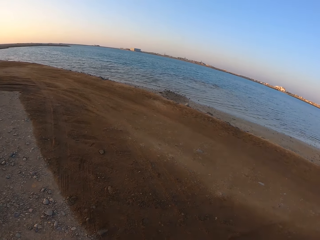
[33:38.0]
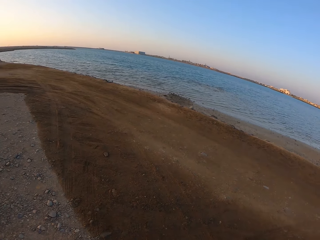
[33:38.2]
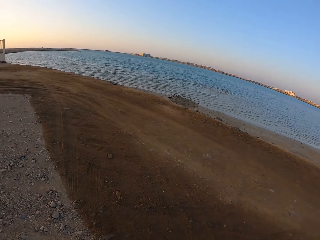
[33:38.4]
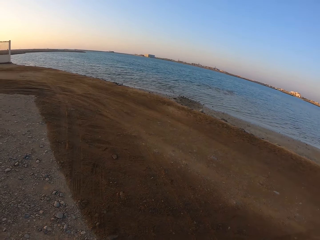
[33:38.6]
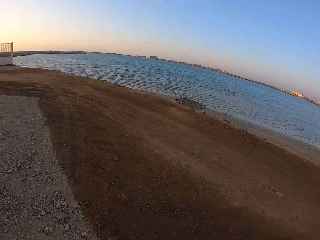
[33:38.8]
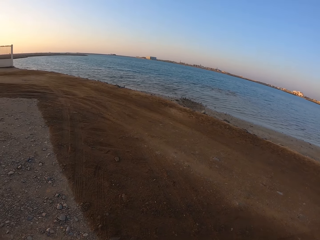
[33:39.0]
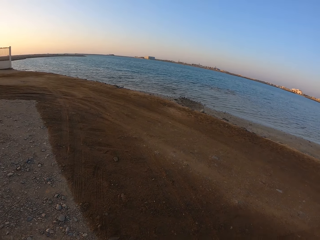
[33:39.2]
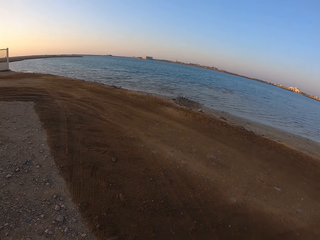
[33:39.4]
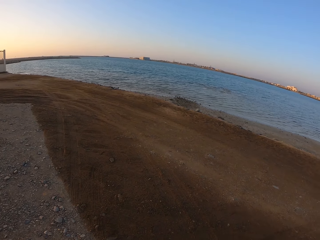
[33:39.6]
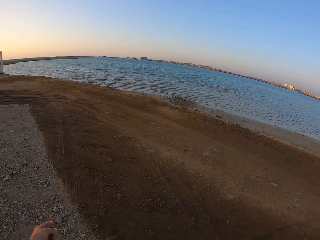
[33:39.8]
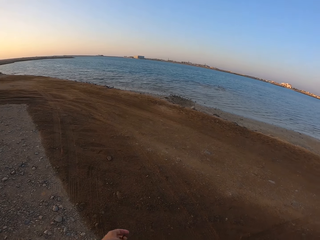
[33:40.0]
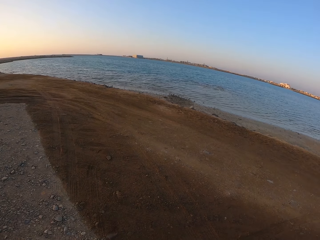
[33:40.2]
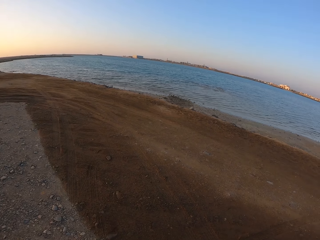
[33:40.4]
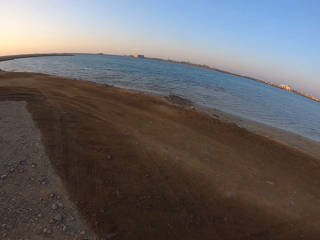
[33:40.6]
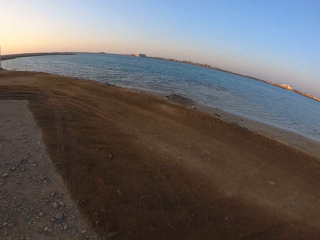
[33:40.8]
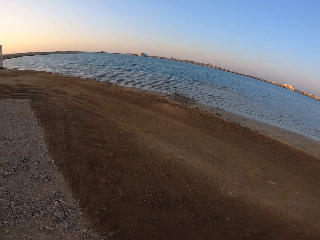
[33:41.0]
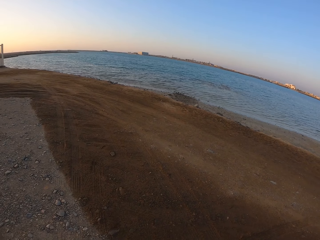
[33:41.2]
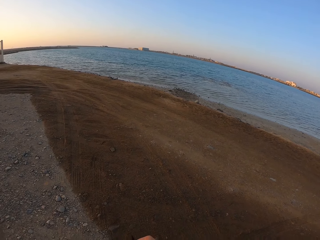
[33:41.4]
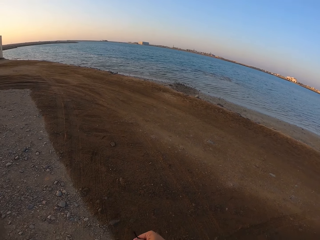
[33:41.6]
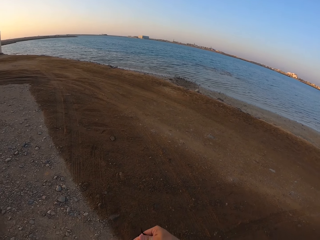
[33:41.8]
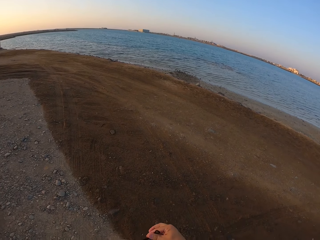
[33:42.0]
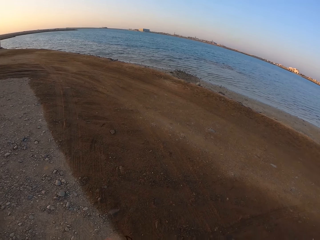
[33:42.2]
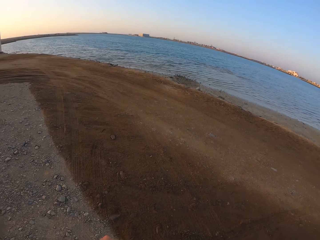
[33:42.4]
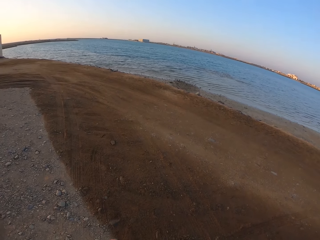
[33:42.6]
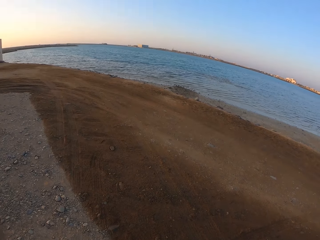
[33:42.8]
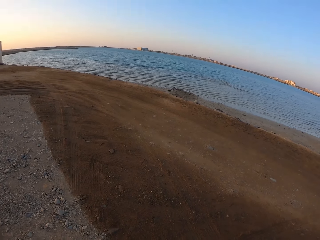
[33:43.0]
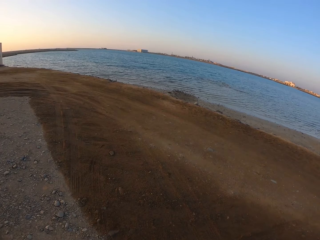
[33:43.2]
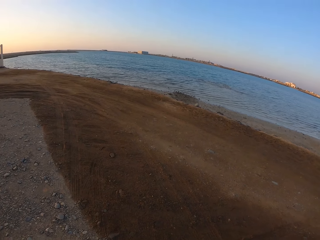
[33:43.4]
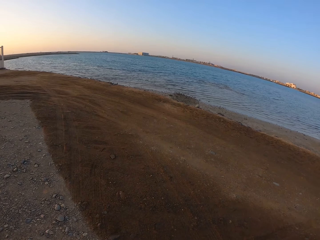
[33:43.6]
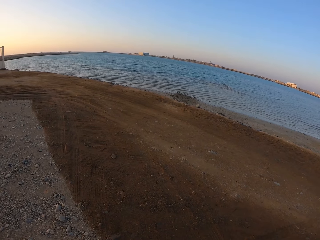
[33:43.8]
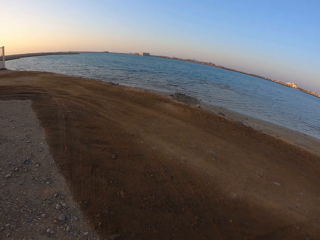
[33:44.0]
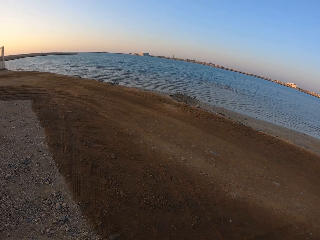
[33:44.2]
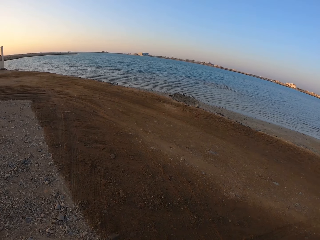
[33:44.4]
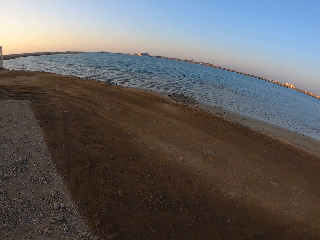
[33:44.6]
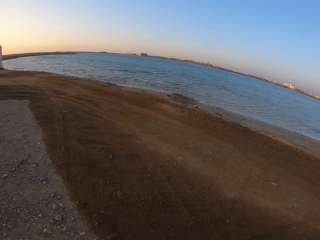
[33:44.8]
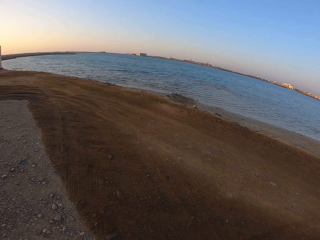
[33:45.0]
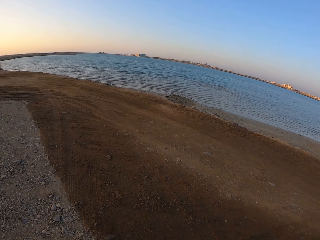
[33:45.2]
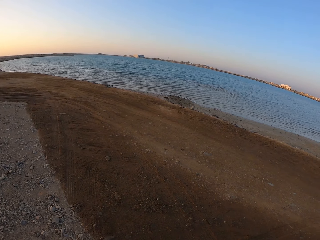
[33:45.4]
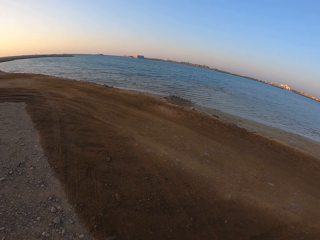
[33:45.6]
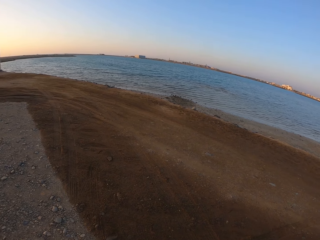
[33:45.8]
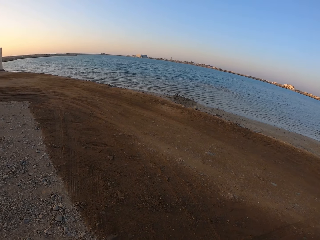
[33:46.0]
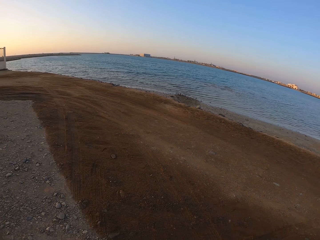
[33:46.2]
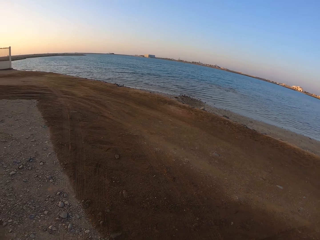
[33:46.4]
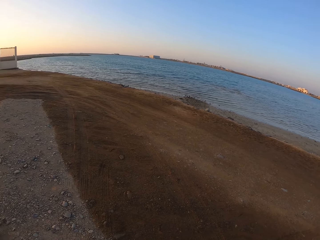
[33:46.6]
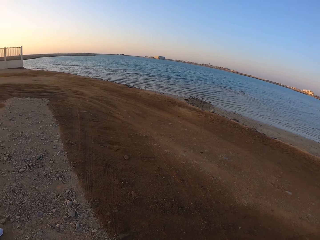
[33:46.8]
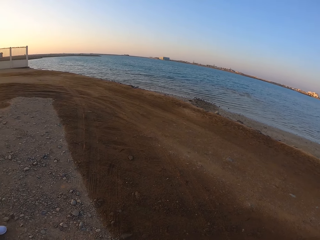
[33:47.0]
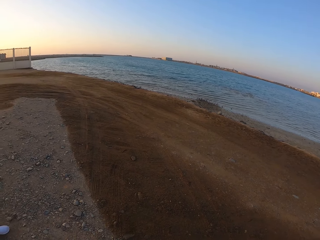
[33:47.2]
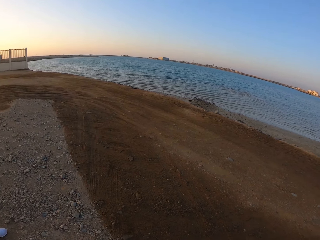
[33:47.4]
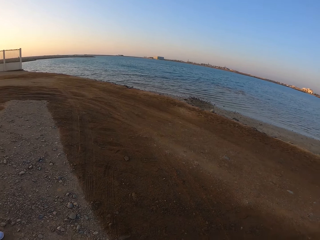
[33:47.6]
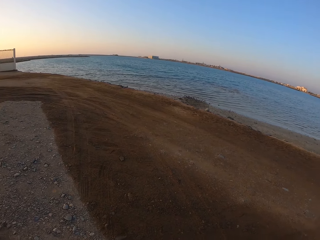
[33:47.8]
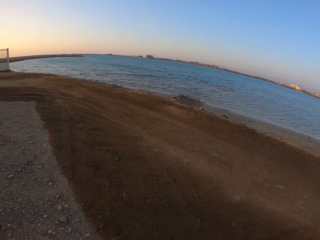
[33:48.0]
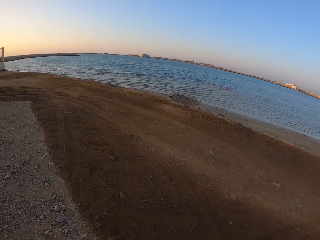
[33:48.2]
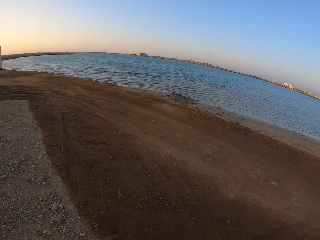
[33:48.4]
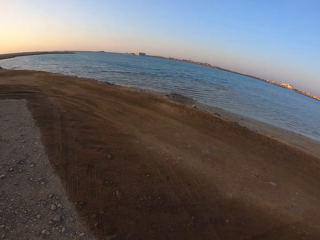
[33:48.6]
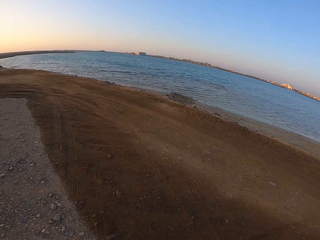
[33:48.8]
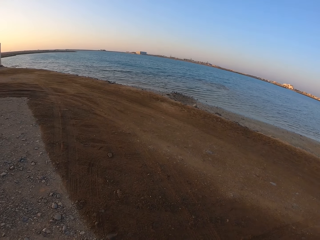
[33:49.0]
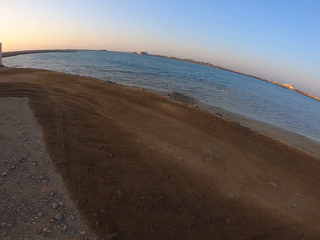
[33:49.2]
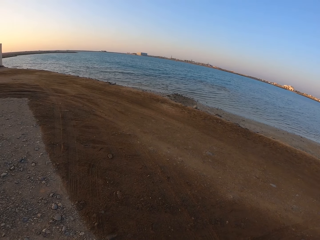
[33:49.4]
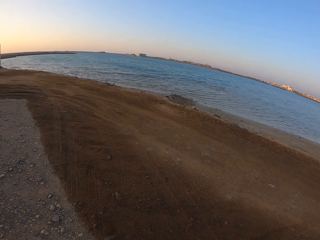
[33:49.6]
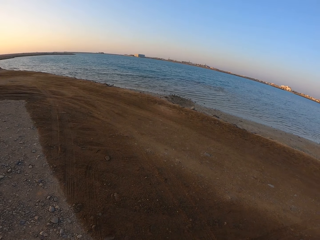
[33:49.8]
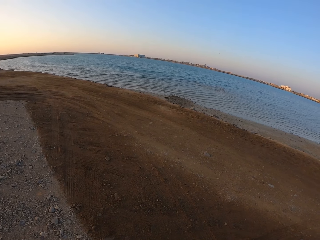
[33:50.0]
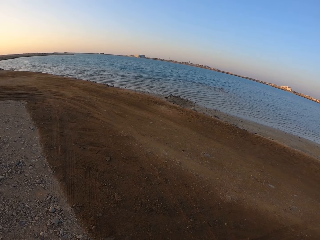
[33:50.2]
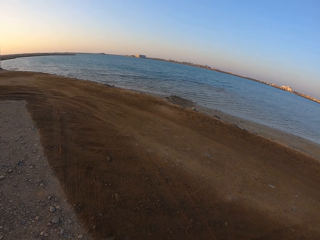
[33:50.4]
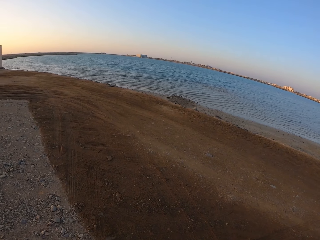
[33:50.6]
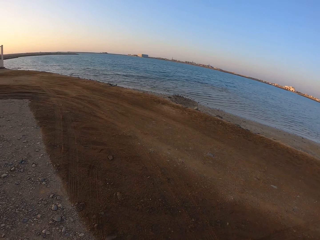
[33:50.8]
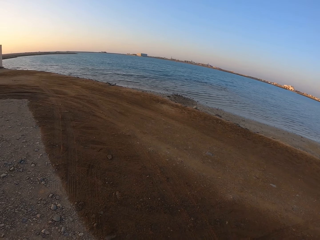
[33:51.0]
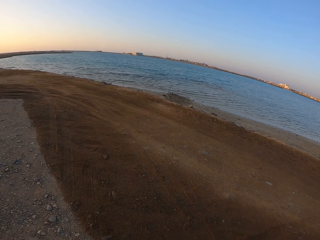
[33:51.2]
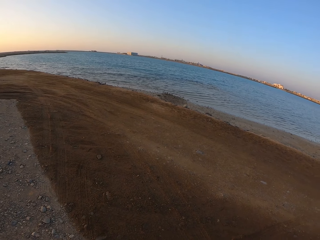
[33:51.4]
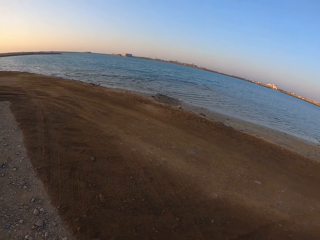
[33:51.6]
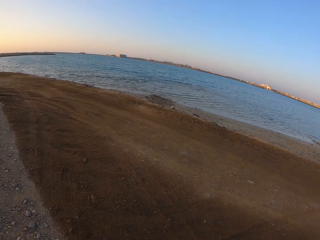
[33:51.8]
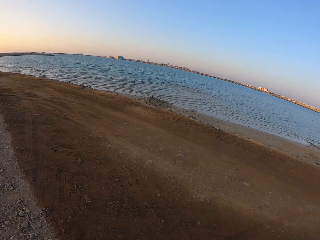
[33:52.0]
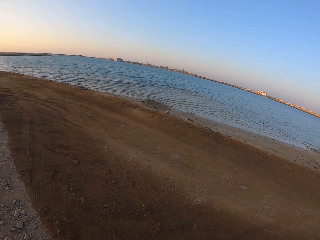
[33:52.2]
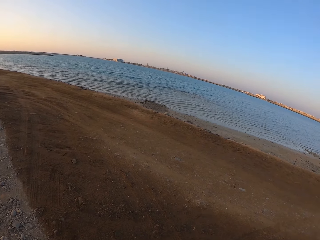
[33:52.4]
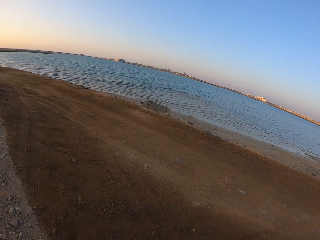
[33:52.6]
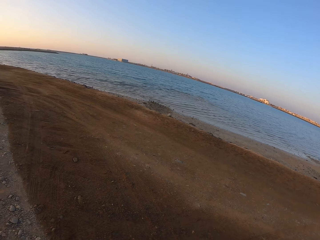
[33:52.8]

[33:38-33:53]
The camera wearer moves the hand. They look around. They walk at the road.

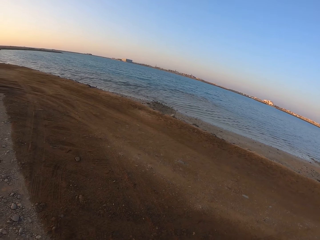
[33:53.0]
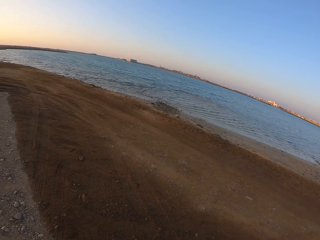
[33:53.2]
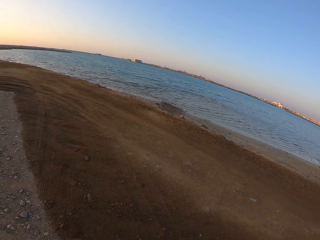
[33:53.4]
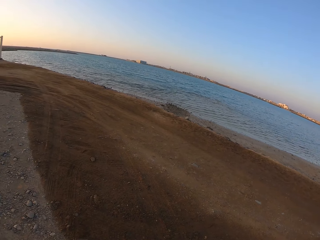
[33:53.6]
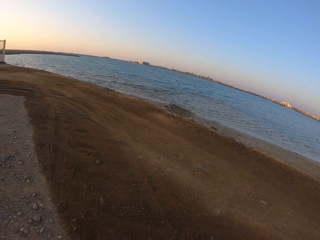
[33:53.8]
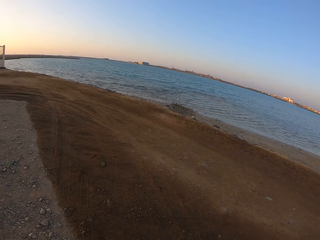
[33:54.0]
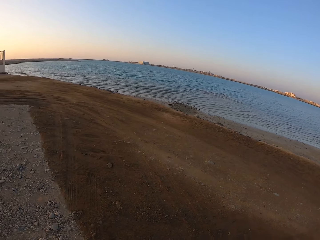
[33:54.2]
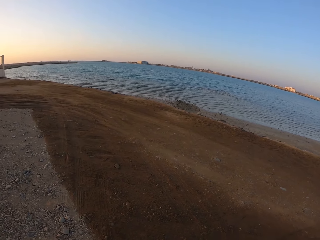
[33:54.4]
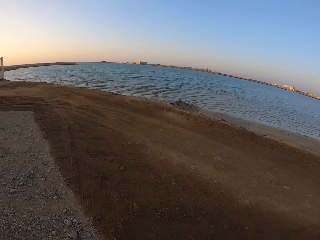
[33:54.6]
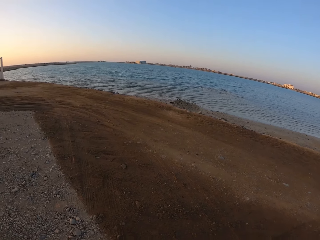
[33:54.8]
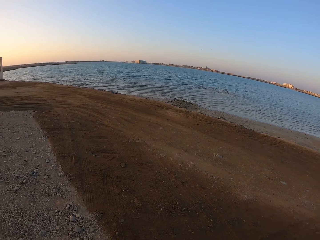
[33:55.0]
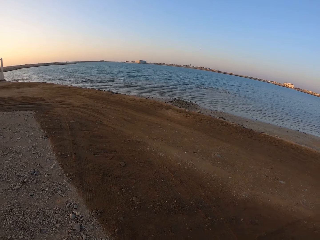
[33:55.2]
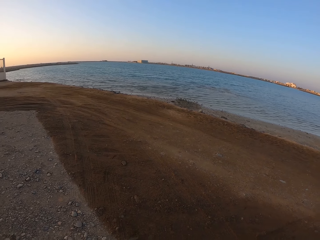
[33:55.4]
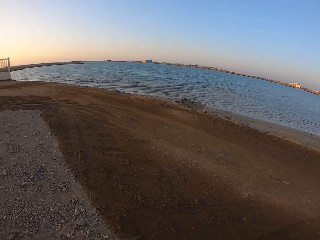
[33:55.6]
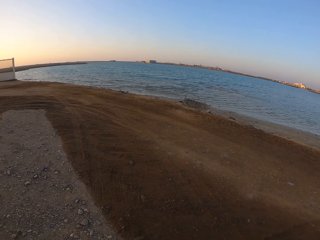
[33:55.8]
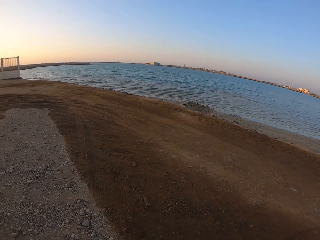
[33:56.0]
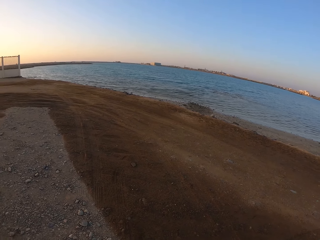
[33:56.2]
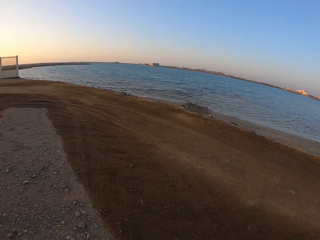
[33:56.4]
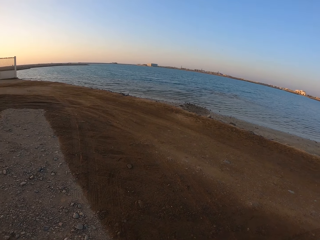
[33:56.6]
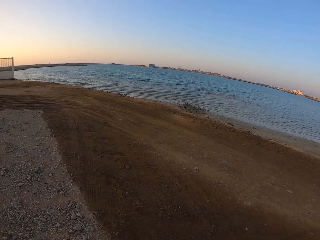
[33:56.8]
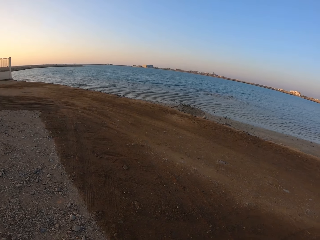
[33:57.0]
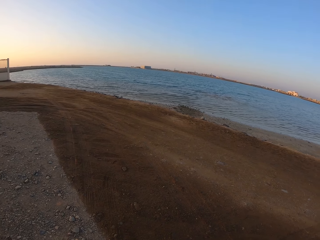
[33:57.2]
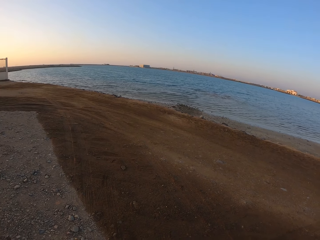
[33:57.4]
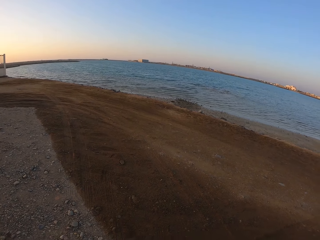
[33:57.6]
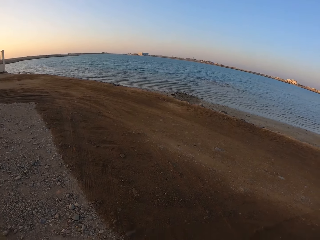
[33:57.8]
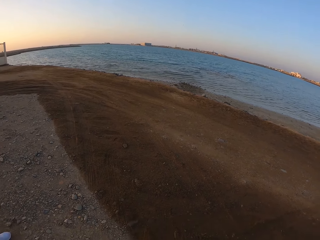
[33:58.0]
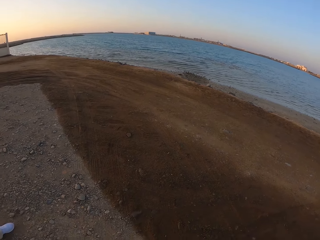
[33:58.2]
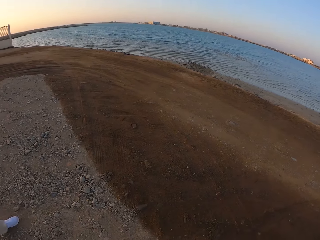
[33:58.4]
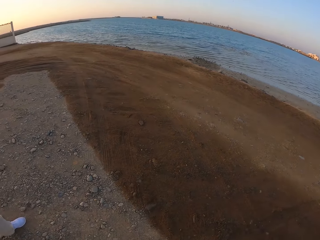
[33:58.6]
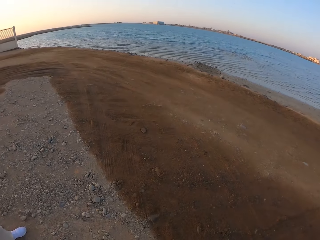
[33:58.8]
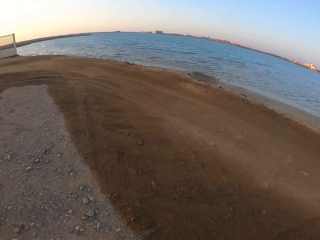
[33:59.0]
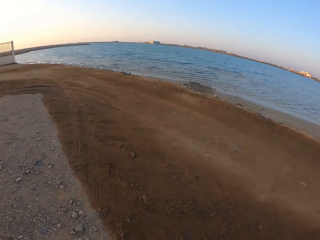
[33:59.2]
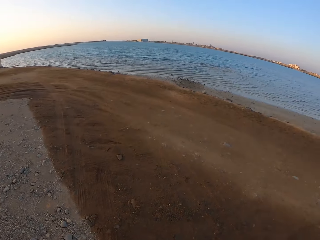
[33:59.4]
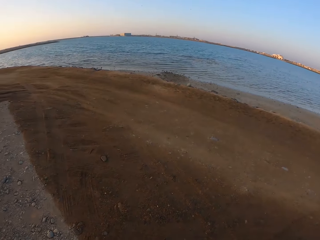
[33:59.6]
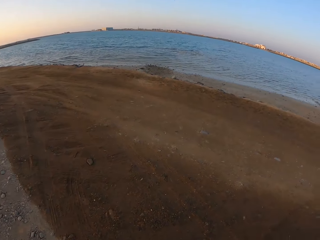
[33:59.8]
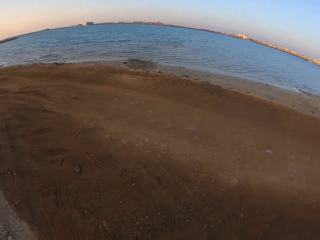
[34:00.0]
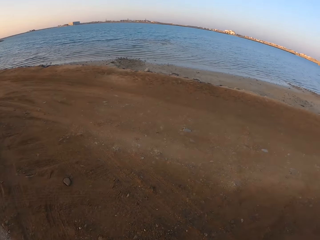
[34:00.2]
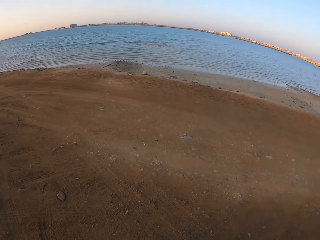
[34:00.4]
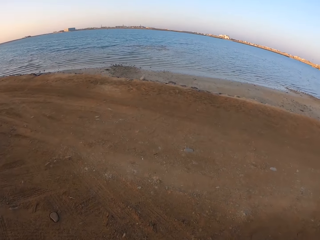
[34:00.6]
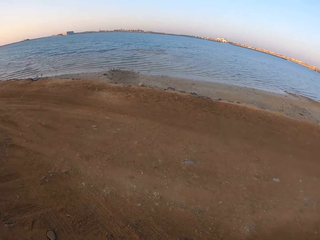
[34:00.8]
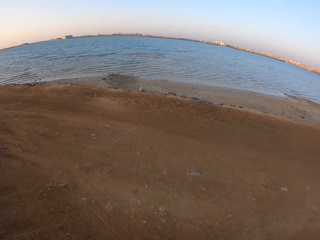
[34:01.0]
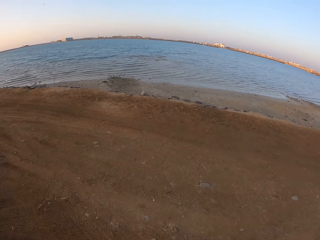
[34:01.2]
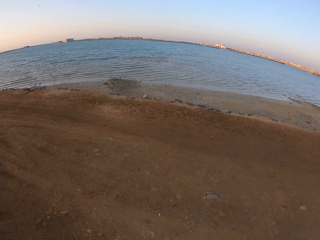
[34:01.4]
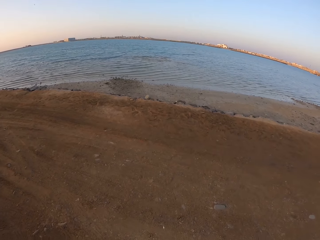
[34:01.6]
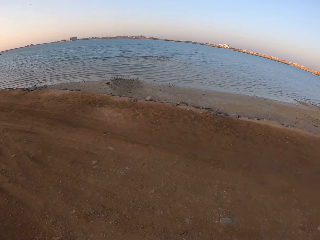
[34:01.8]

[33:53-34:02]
The camera wearer moves the leg. They look around.
